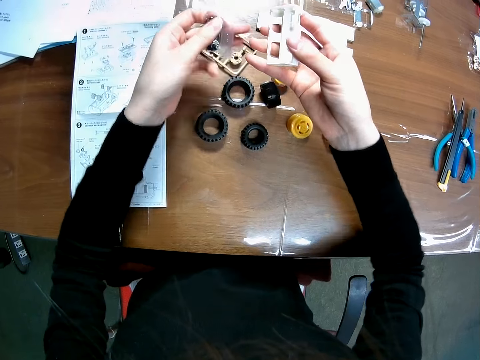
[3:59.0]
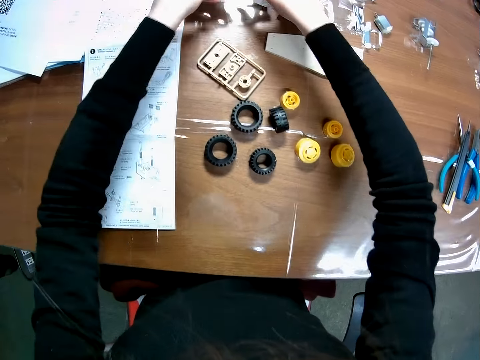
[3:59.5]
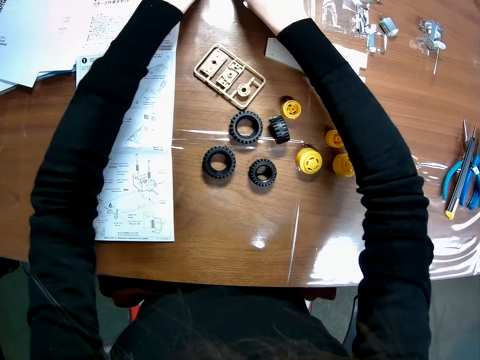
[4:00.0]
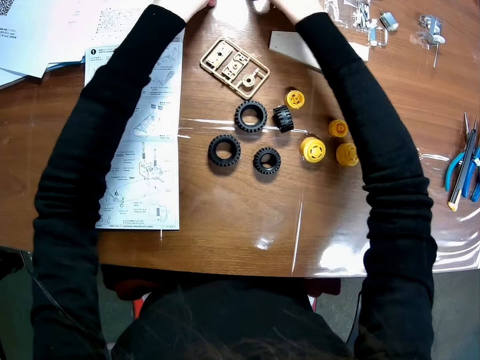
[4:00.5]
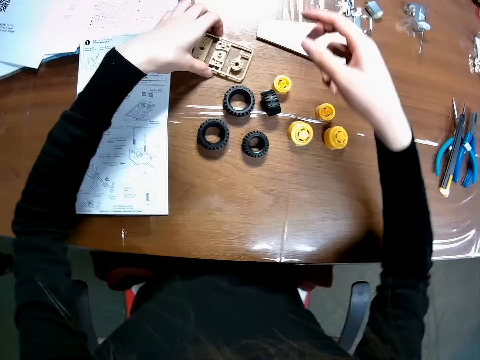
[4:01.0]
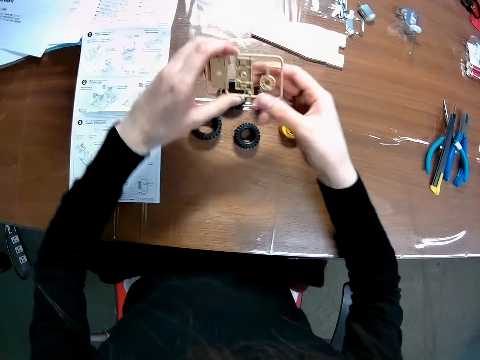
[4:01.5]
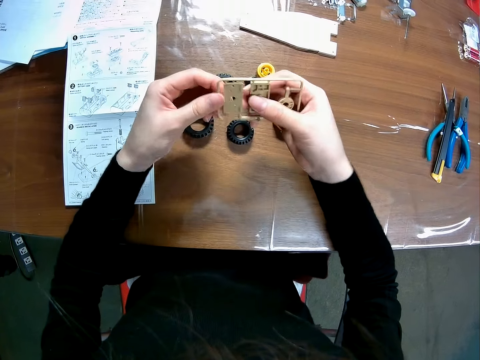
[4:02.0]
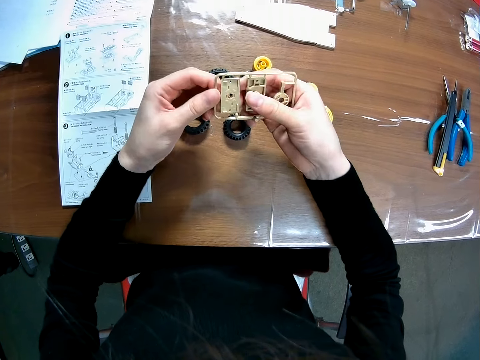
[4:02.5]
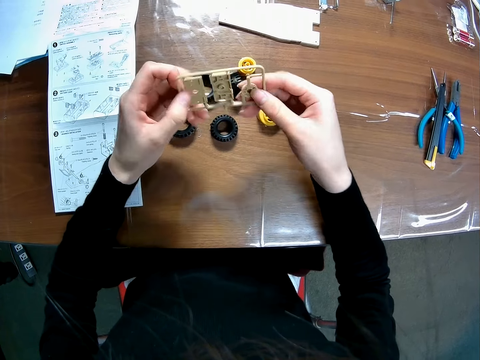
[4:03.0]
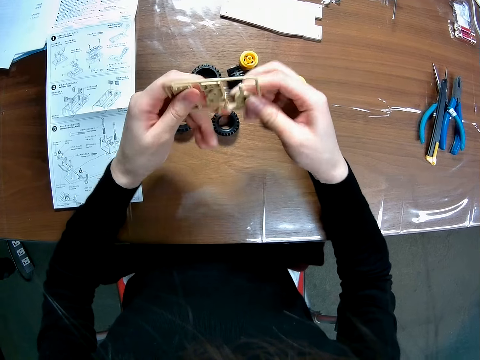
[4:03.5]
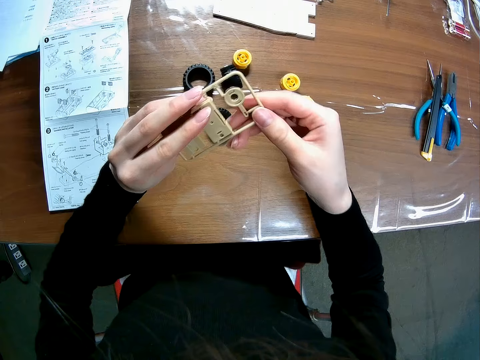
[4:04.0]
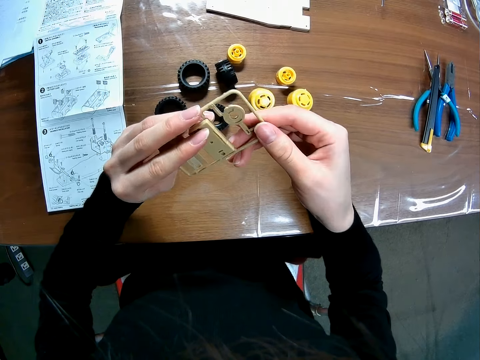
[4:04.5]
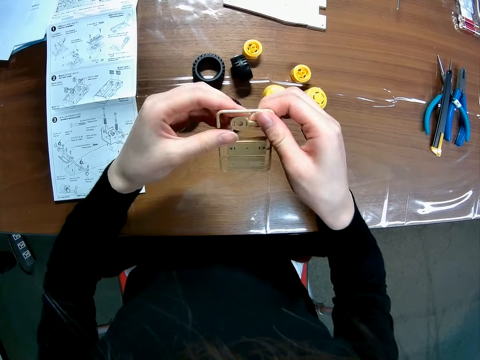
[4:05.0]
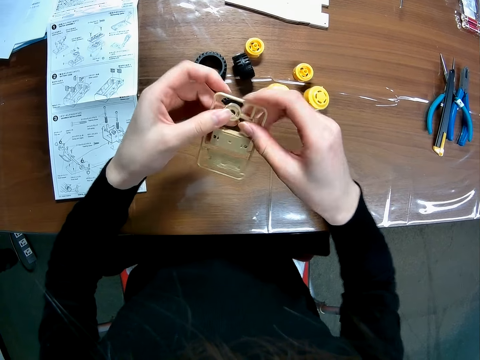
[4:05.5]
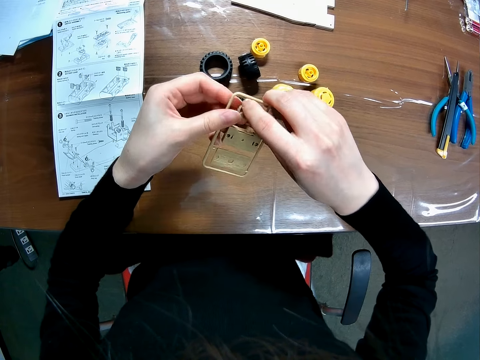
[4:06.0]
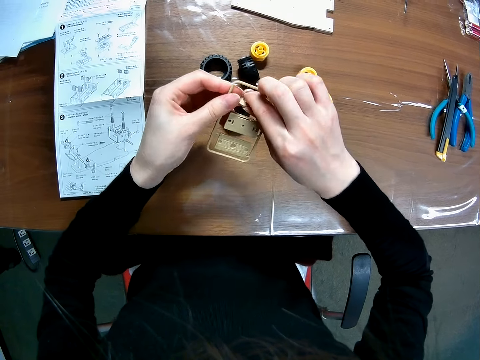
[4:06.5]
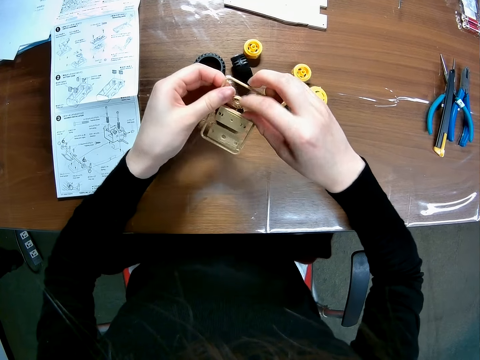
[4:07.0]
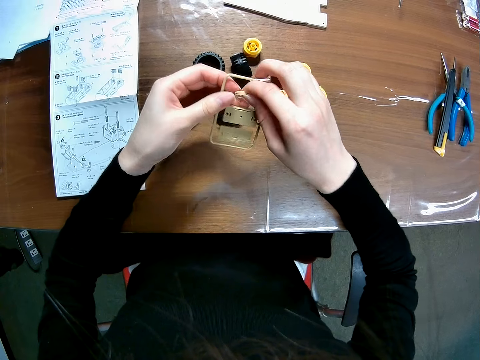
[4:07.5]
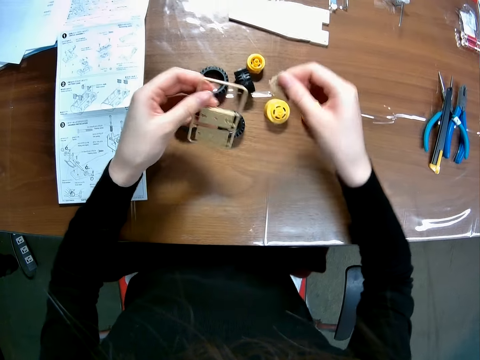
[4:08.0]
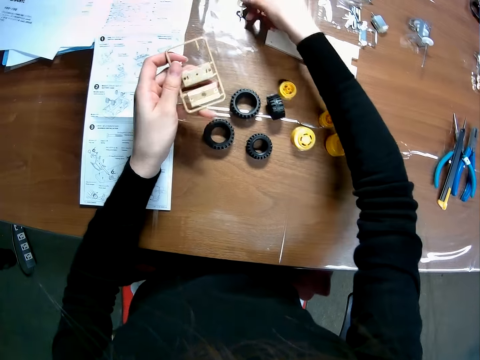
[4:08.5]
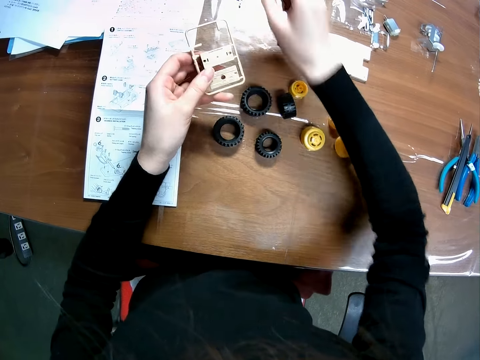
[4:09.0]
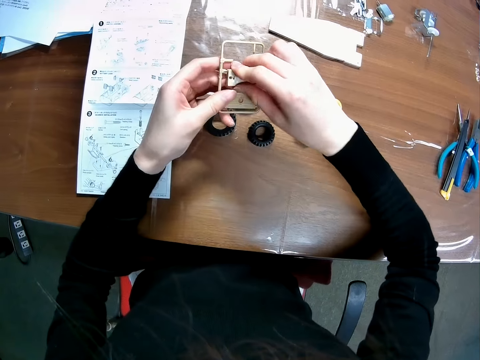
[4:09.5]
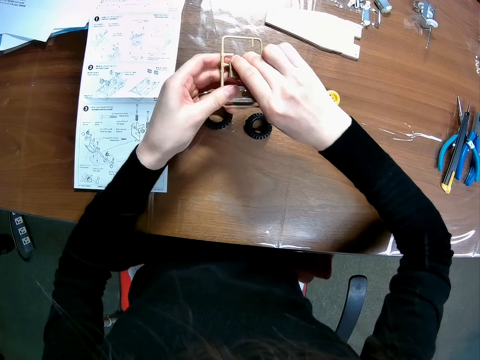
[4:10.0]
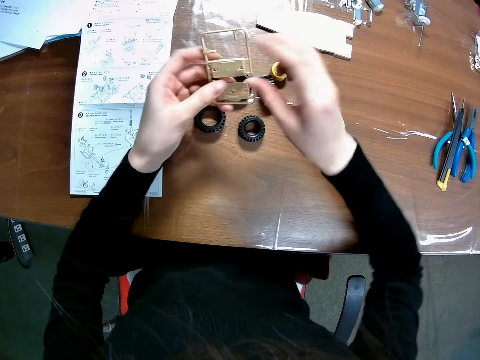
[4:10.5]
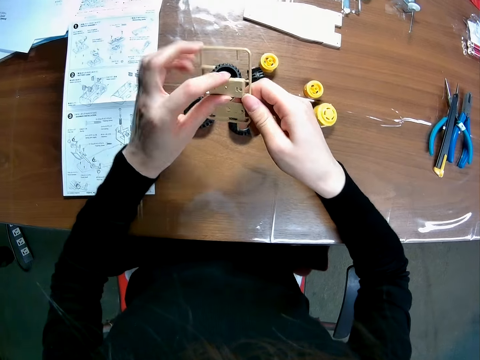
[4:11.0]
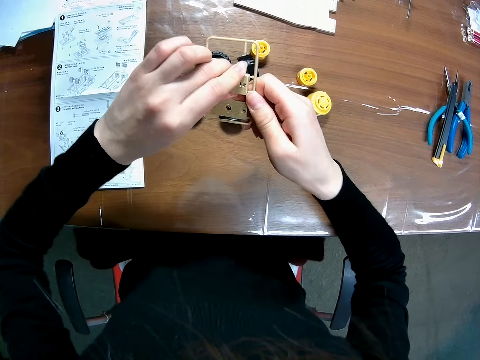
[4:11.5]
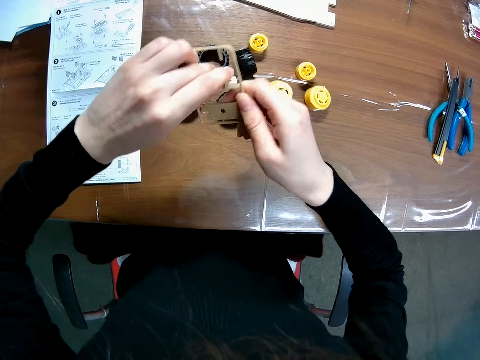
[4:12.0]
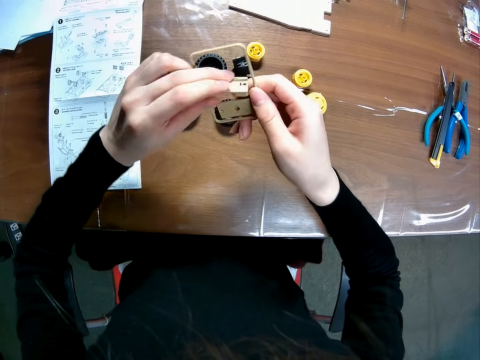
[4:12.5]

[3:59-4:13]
The camera wearer adjusts a buggy model car part on a hand. They put down the buggy model car parts on a table. They pick up a buggy model car part from the table. They flip the buggy model car part on hand. They cut the buggy model car part with a hand. They detach the car parts. They put down a buggy model car part on the table. They cut a buggy model car part with a hand.

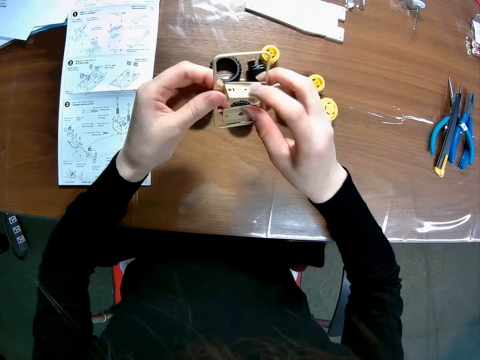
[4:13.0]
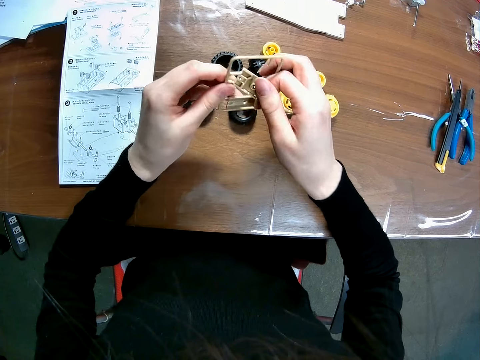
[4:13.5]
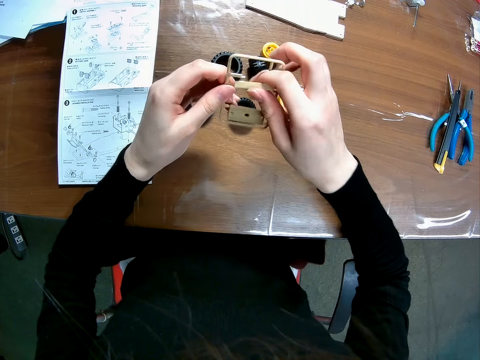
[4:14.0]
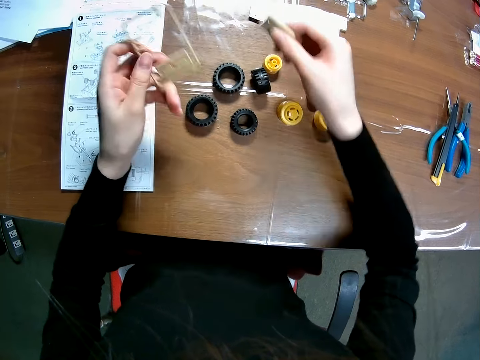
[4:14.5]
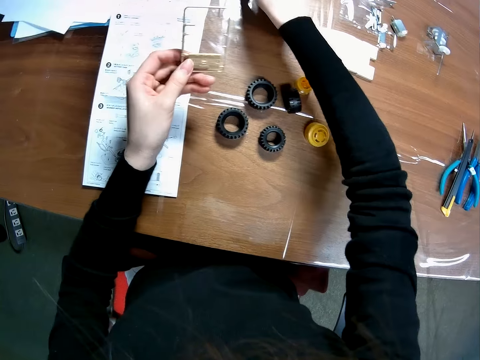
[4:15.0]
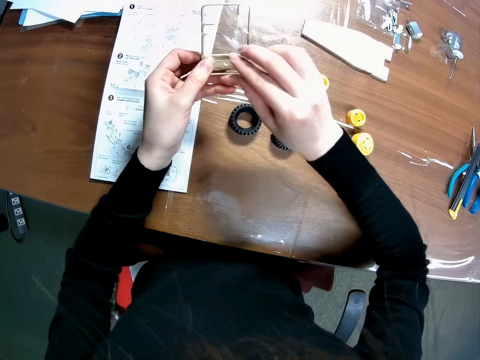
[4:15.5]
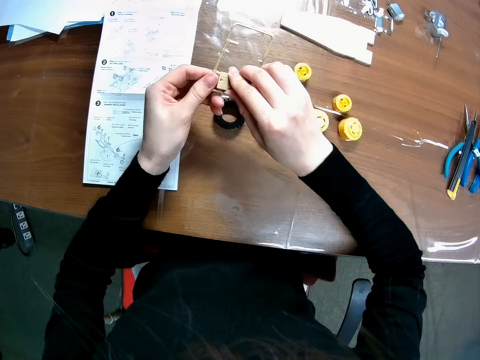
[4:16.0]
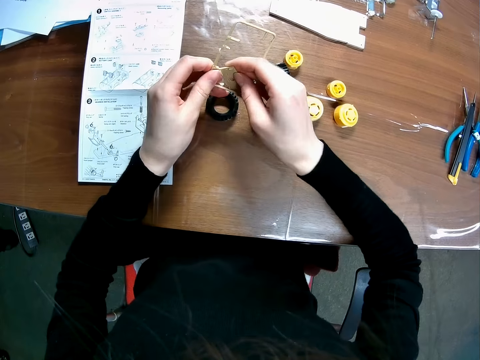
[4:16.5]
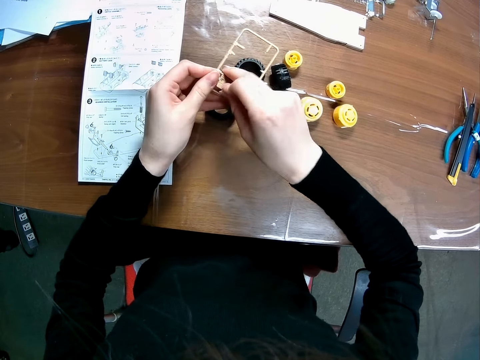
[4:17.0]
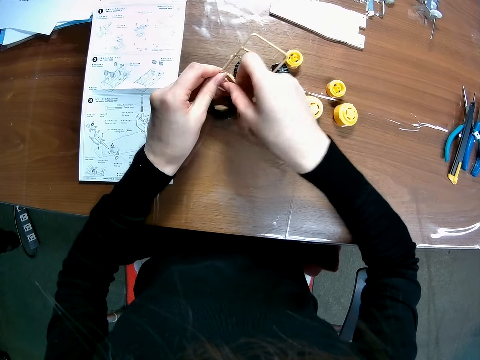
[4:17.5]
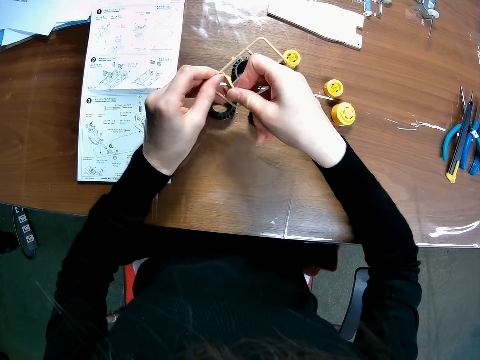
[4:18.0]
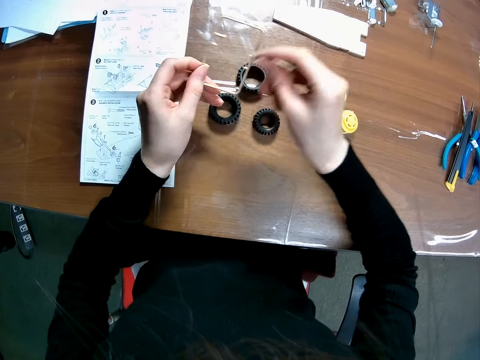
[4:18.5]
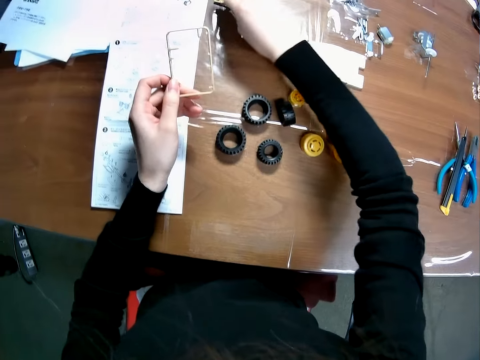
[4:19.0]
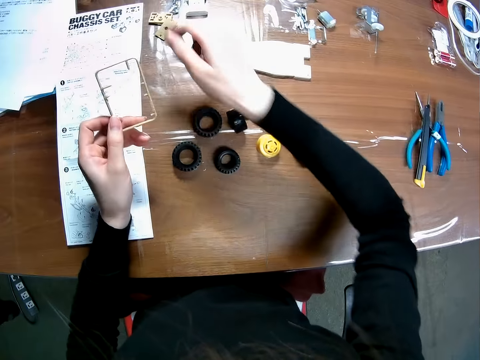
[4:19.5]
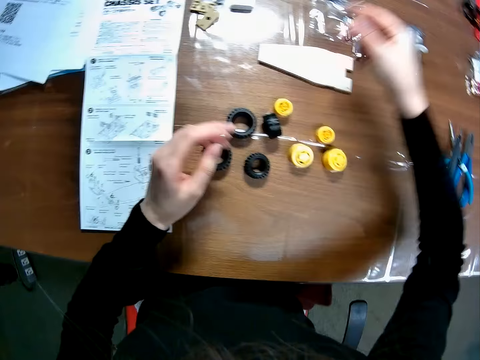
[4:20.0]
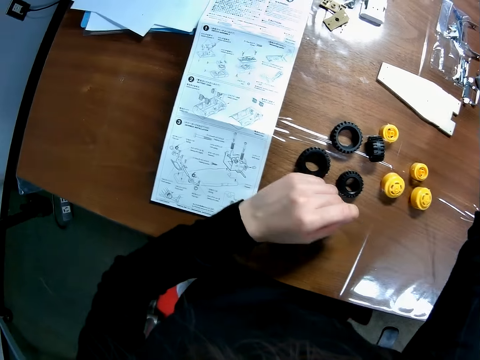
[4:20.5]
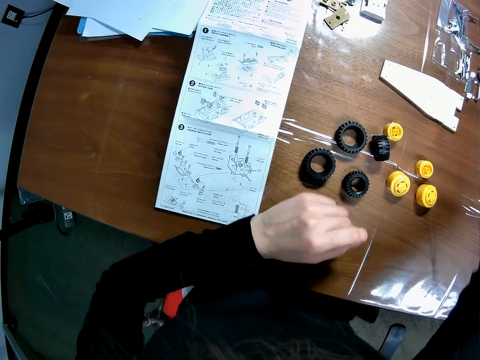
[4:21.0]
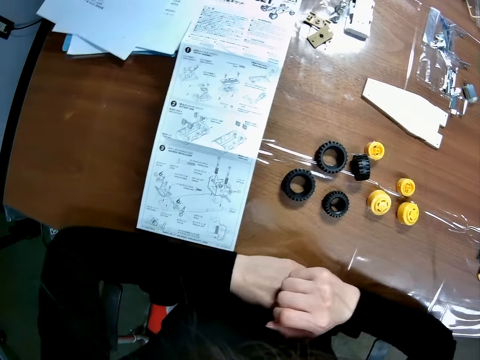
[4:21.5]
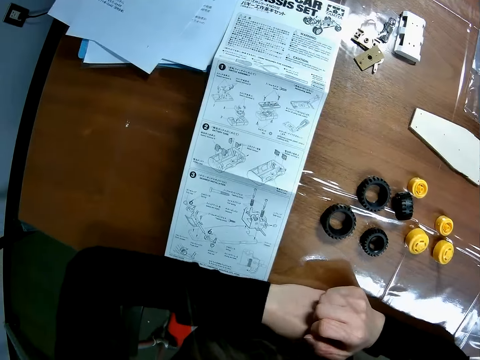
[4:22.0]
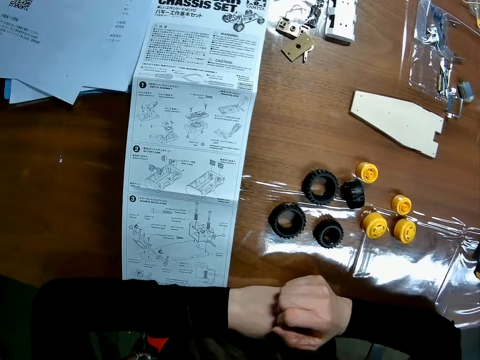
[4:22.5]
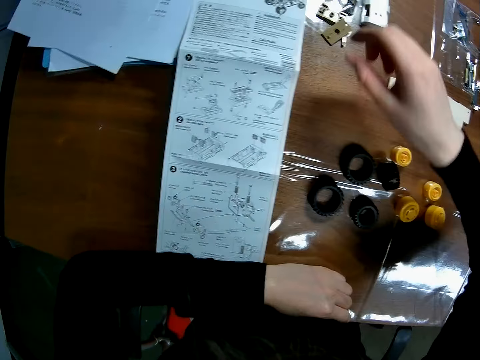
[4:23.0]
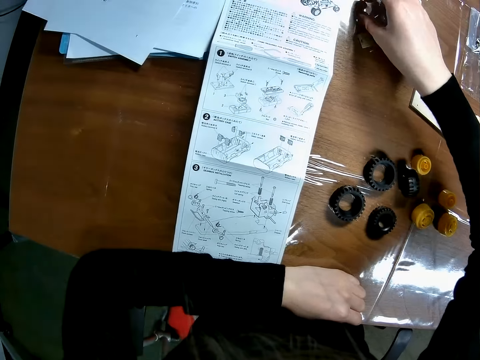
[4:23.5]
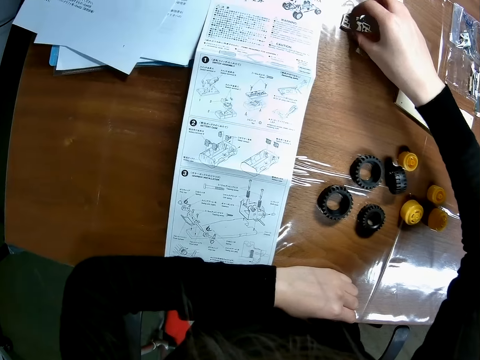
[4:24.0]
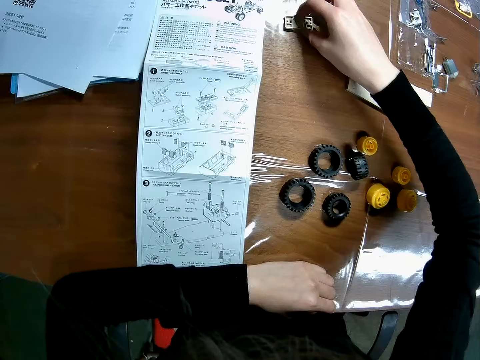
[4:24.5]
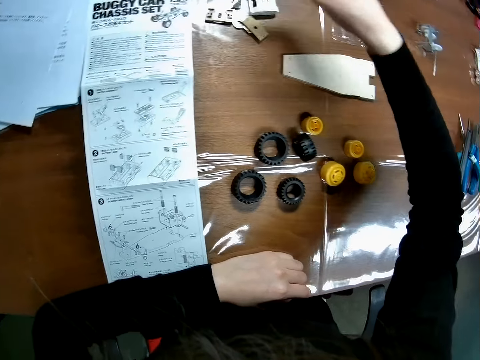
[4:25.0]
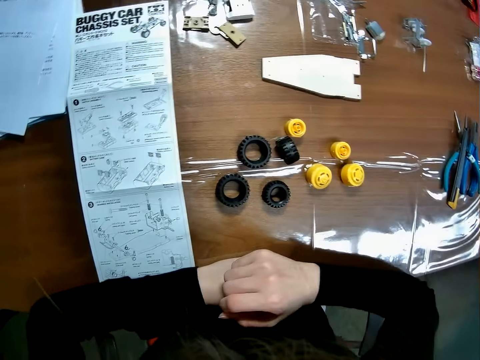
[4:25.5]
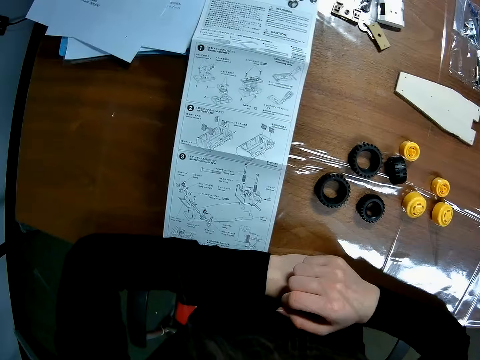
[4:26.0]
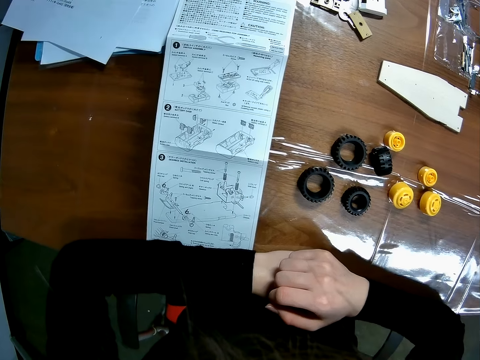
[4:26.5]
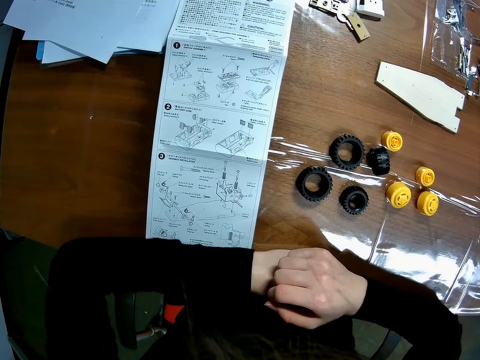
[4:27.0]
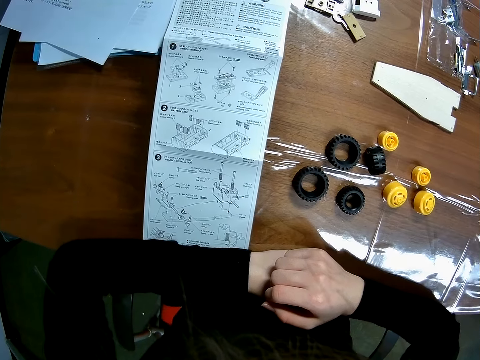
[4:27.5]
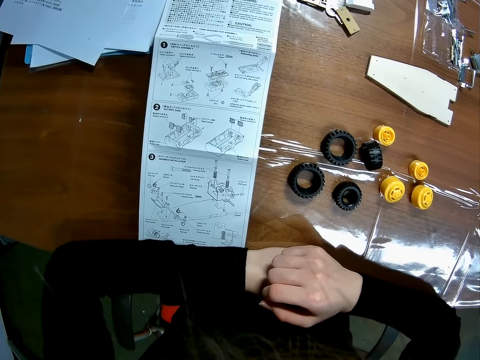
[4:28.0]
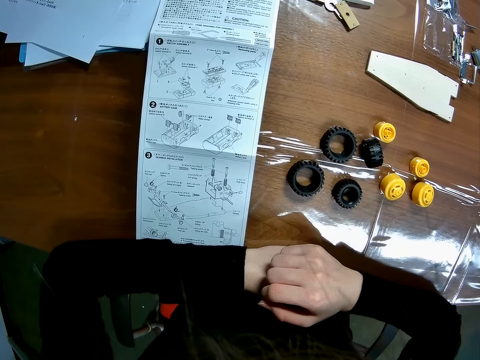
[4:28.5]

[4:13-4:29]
The camera wearer puts down a buggy model car part on a table. They cut a buggy model car part with a hand. They put down a buggy model car part on the table. They put down a buggy model car part on the table again. They look around the table. They move a buggy model car part on the table. They look around the table.
